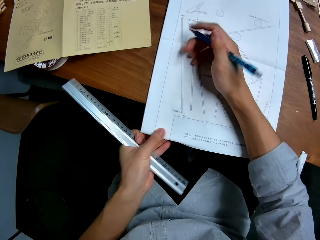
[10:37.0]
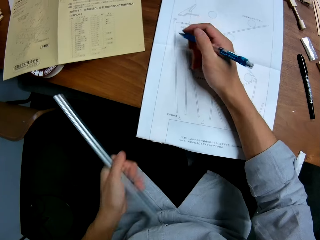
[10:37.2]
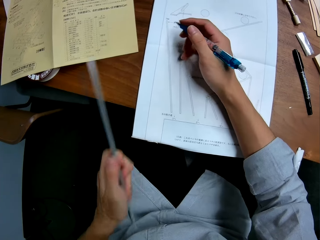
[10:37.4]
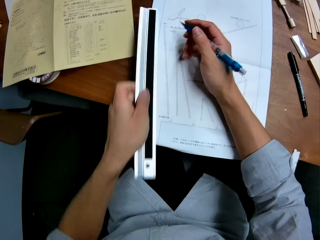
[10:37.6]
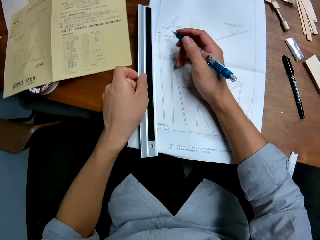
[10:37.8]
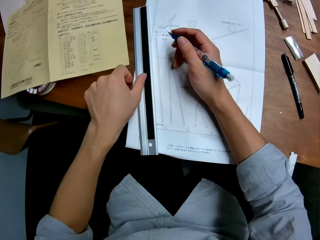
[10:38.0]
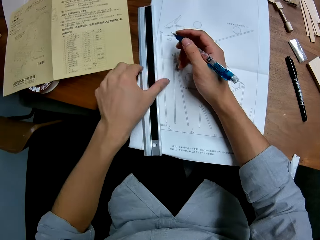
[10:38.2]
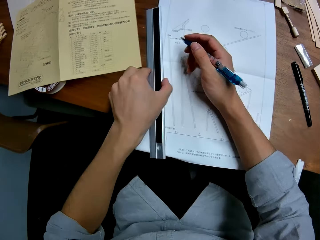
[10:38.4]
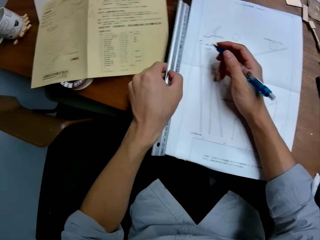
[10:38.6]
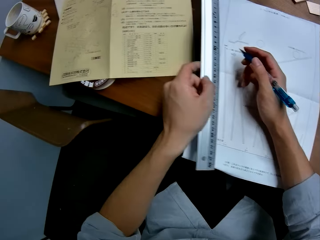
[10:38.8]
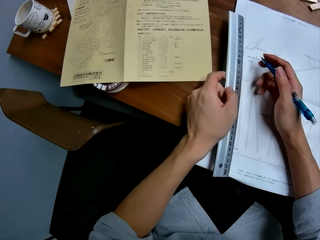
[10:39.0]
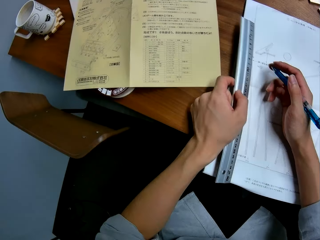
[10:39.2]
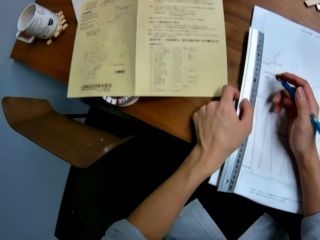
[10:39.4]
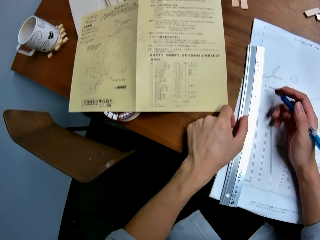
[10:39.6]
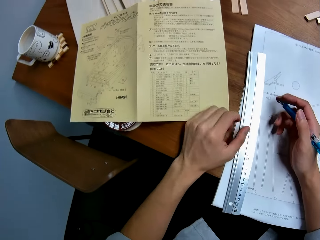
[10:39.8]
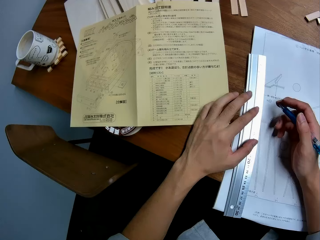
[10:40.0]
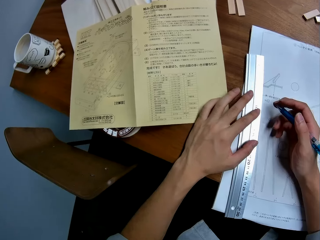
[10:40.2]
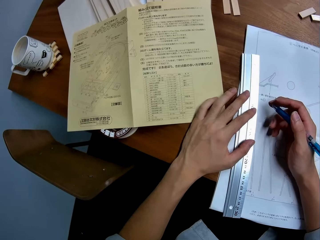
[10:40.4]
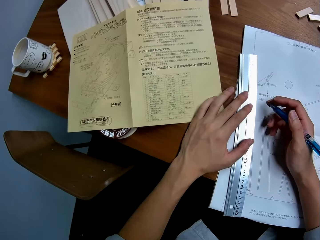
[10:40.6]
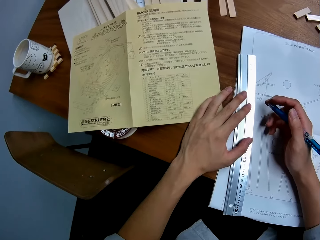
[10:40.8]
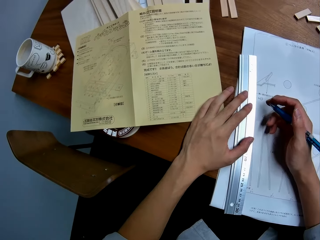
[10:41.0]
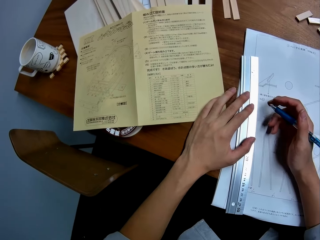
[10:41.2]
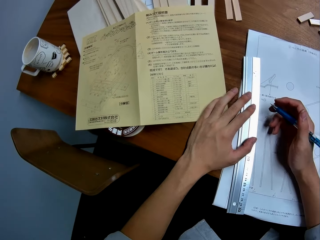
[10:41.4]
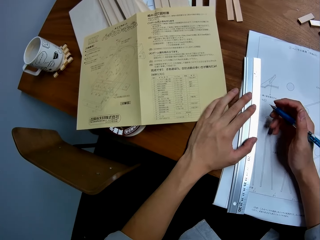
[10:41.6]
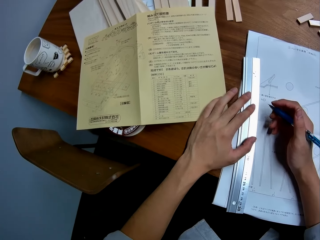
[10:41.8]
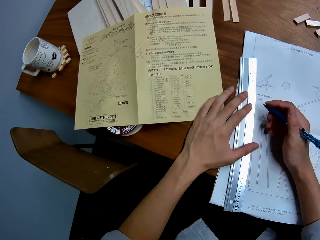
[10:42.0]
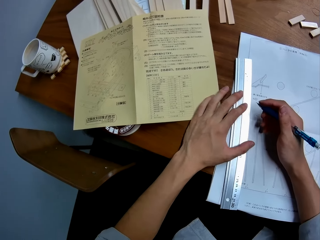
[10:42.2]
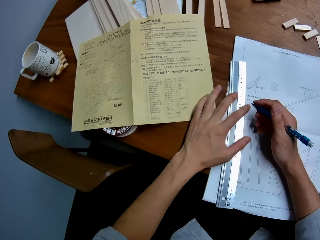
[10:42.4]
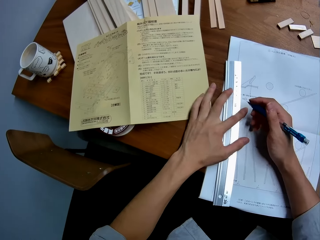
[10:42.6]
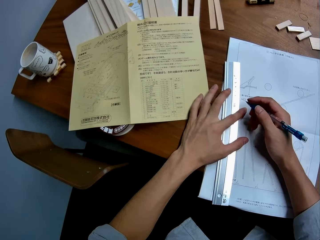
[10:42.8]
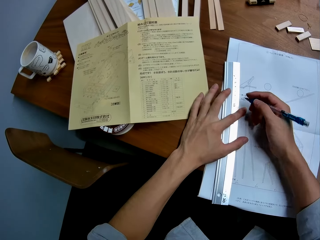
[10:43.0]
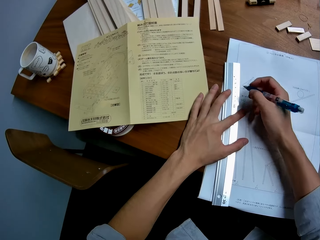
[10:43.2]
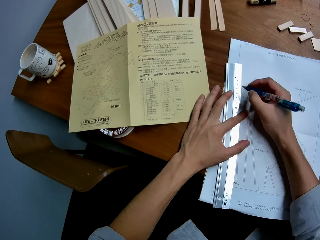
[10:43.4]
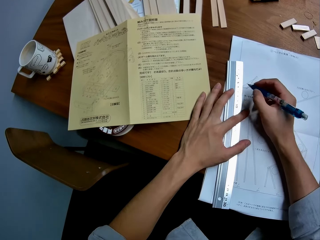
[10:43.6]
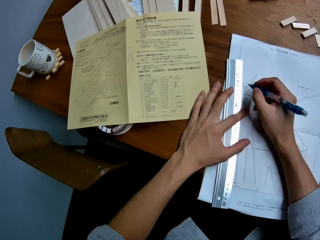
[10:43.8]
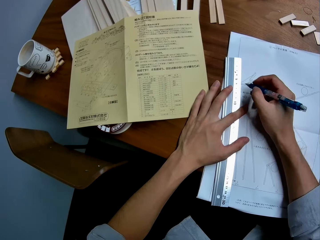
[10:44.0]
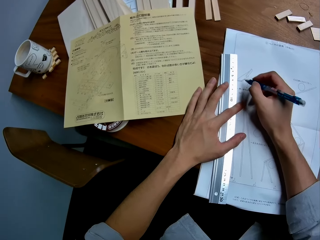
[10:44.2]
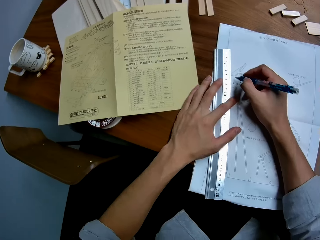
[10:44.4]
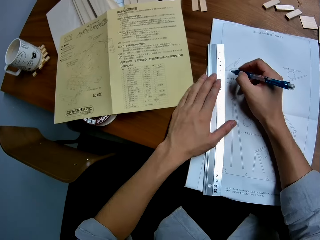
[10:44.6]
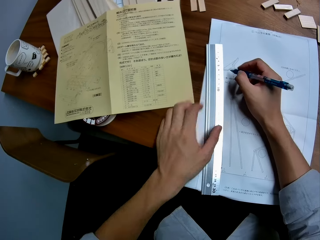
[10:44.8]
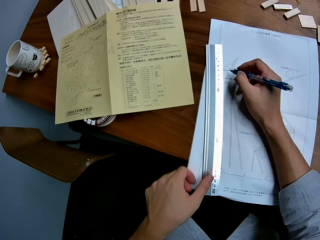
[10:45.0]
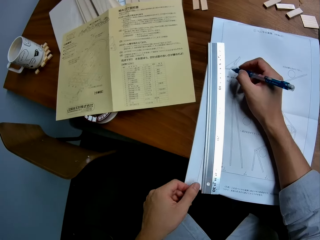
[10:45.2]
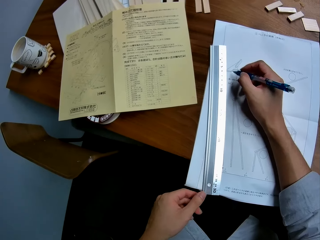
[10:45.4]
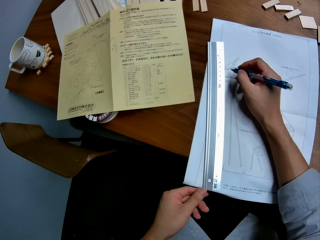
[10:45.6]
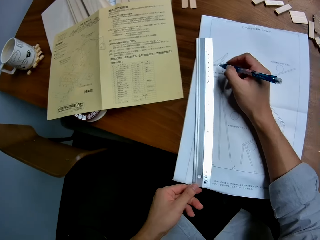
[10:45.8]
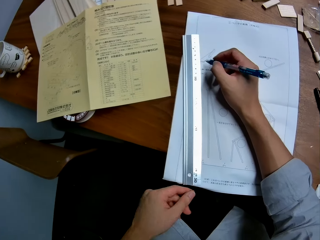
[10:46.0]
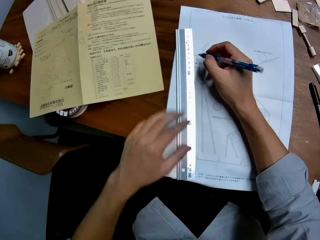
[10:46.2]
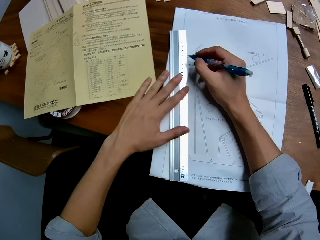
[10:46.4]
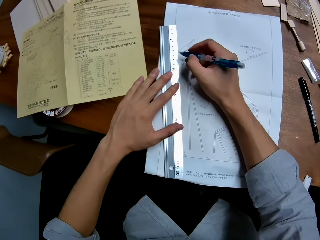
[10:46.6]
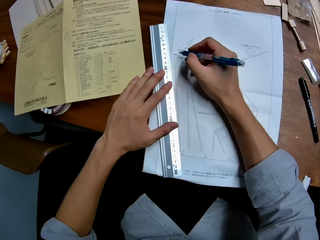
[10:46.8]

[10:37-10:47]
The camera wearer places the steel rule on the white technical drawing paper. They turn over the steel rule. They construct on the white technical drawing paper with the steel rule and blue construction pen. They position the ruler on the sketch paper.

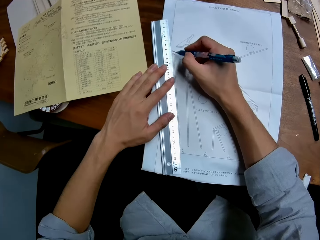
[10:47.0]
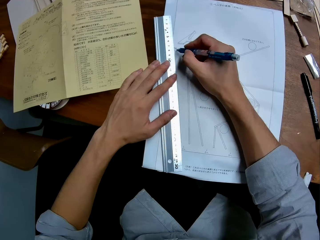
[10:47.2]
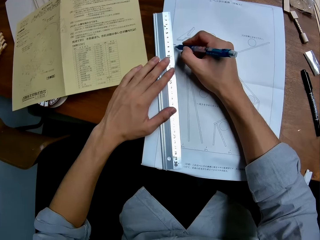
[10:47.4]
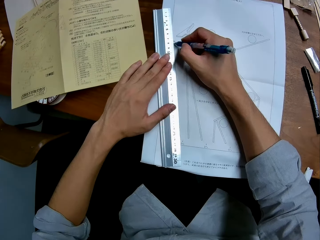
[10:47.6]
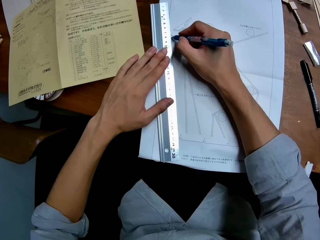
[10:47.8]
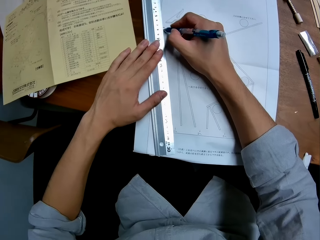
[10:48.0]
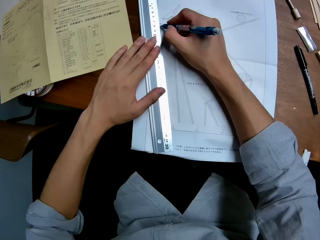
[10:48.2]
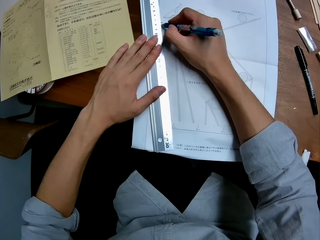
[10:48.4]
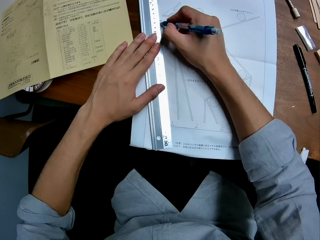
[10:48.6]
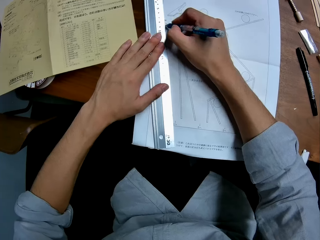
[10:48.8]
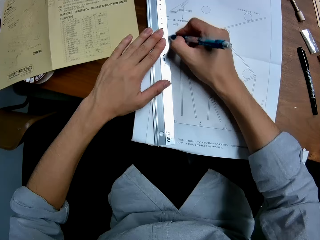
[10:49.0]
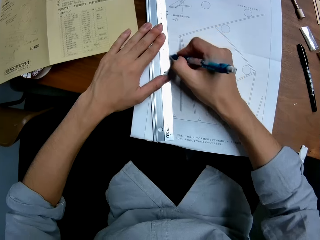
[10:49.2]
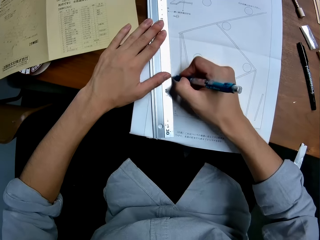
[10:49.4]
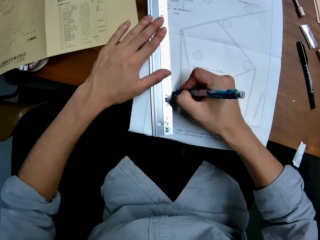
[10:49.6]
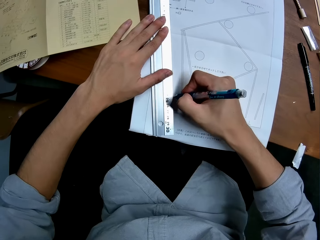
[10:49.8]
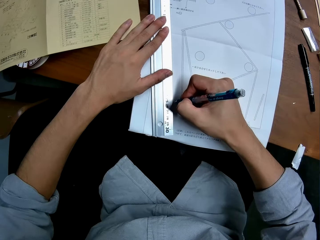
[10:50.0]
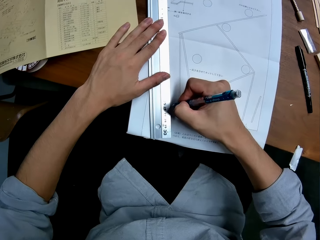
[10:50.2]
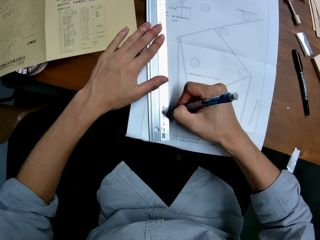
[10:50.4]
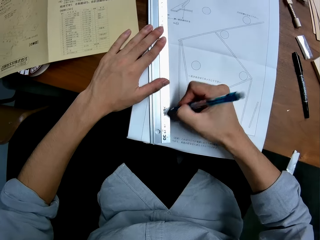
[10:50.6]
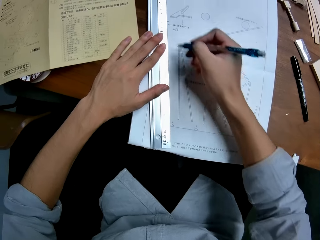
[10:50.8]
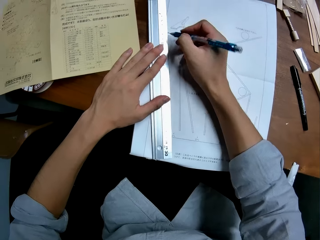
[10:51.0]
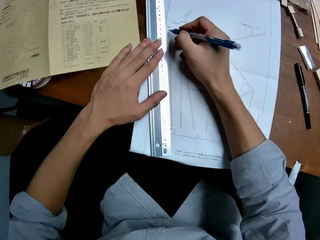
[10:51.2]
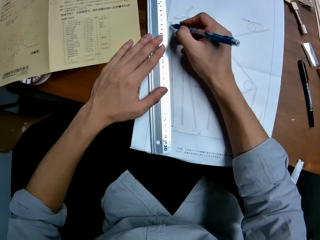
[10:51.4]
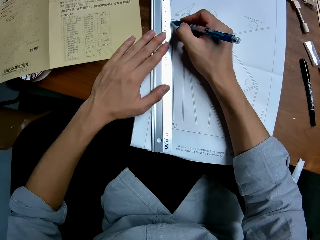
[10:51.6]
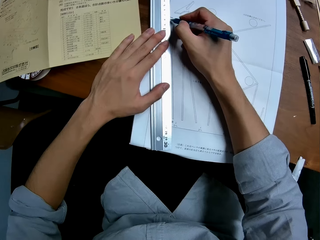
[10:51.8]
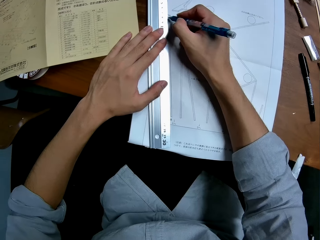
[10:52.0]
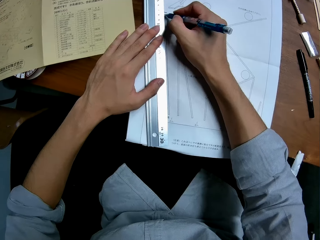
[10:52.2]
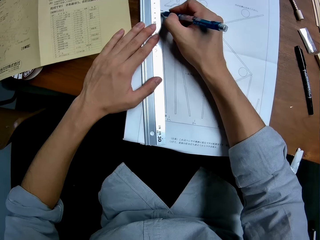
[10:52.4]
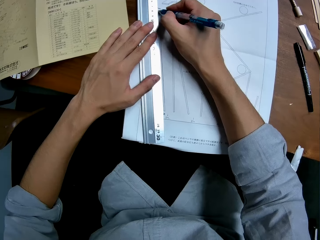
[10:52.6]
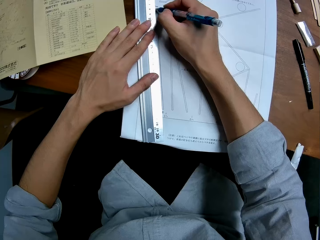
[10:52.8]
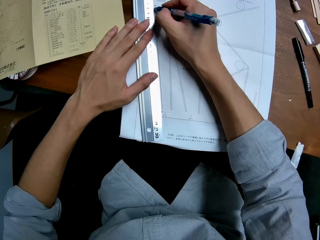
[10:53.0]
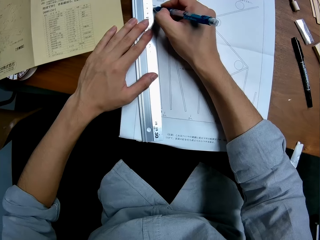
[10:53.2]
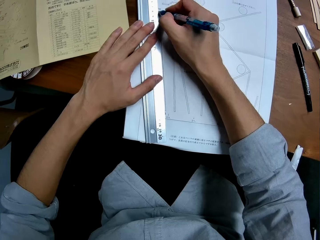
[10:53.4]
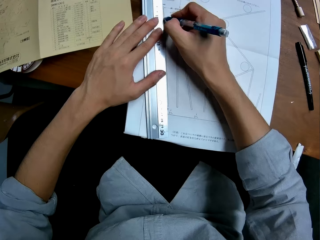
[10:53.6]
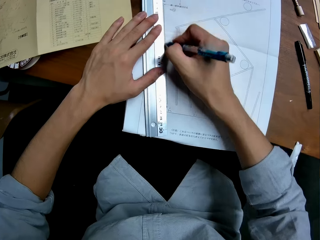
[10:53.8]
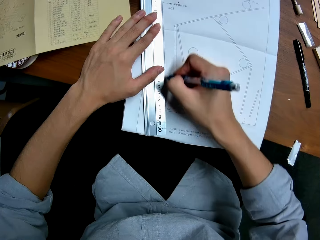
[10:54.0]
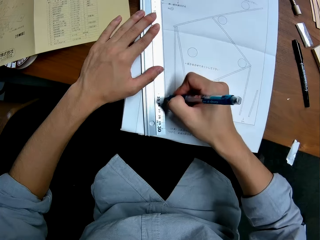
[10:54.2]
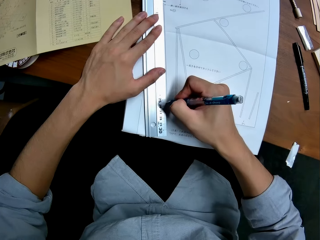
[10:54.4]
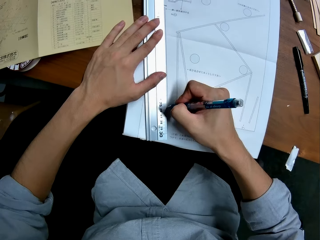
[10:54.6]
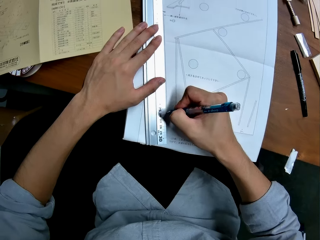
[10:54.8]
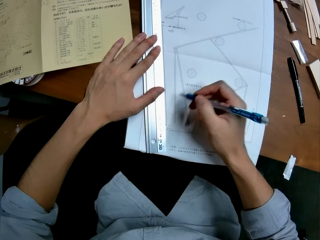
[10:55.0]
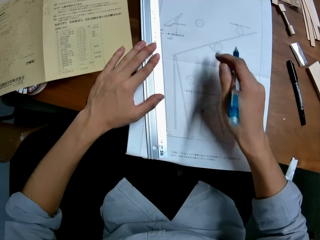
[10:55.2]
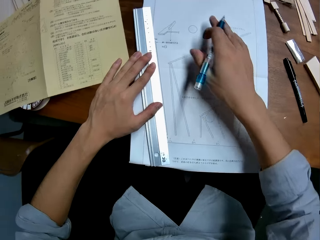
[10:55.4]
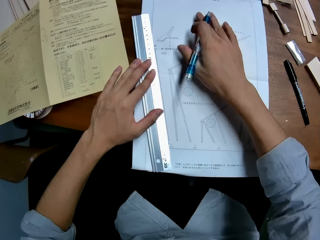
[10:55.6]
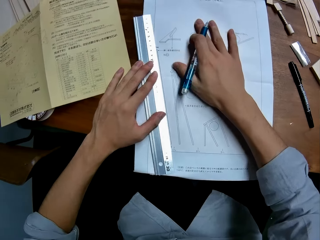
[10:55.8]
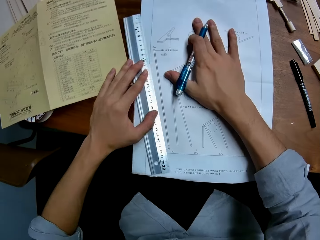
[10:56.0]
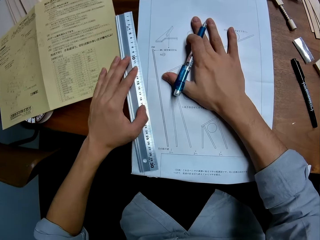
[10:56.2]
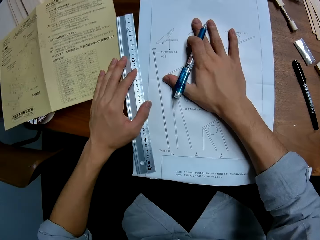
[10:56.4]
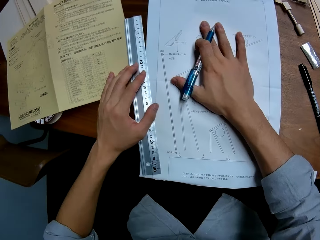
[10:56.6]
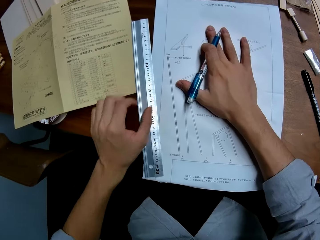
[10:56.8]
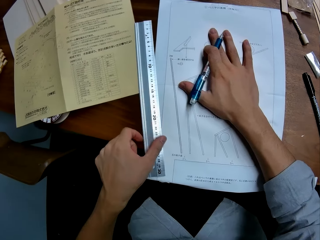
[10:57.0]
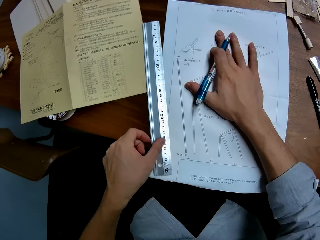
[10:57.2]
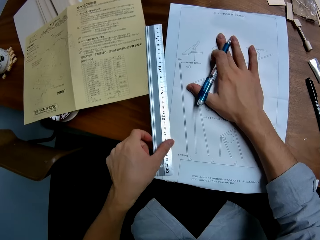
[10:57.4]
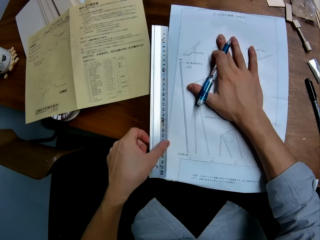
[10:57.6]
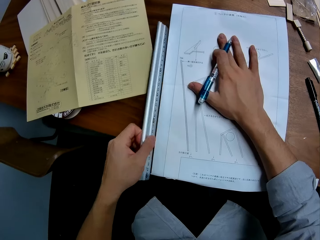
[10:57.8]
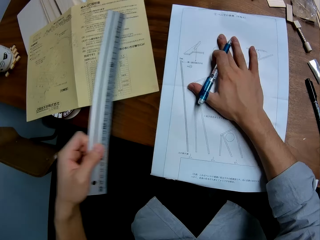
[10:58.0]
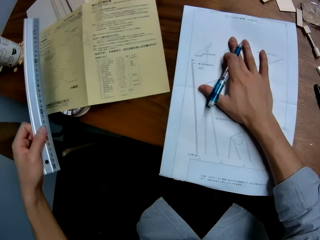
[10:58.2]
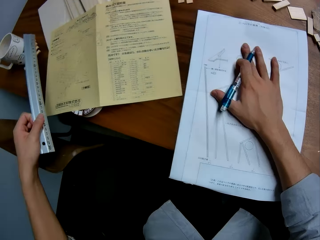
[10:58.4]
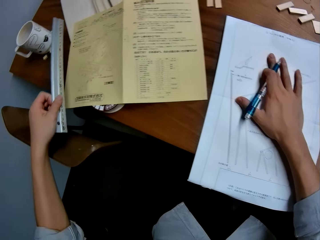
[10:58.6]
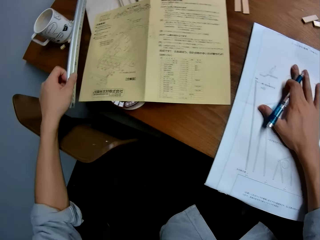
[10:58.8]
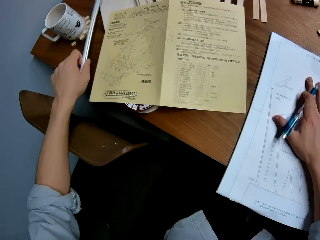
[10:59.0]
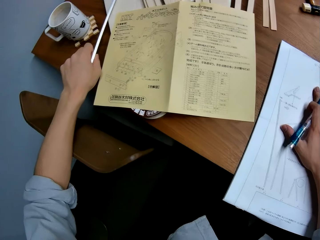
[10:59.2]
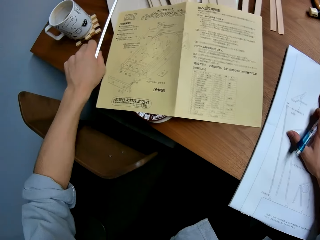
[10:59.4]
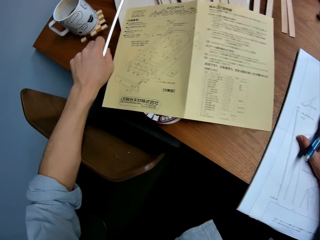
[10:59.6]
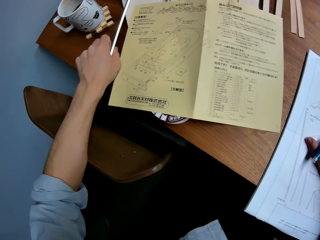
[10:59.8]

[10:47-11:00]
The camera wearer draws with the pen. They look at the sketch paper. They move the steel rule to the left side of the mechanical kit paper. They take the ruler.
